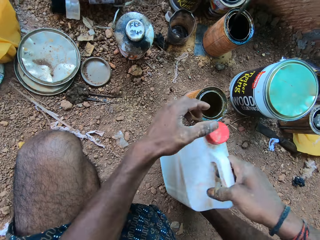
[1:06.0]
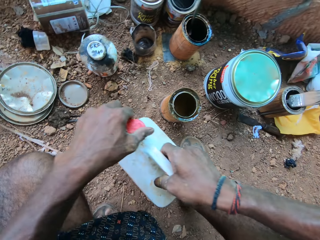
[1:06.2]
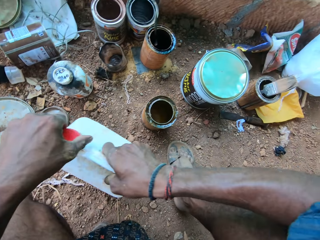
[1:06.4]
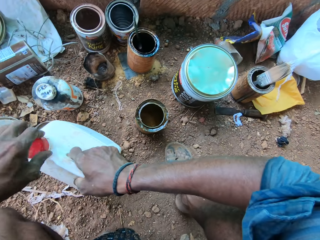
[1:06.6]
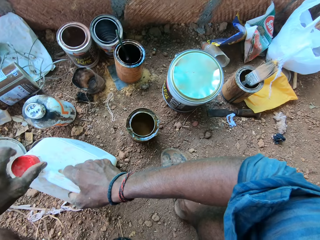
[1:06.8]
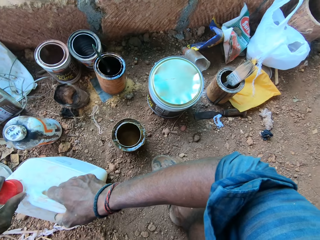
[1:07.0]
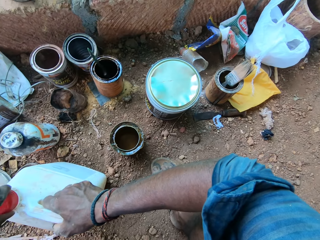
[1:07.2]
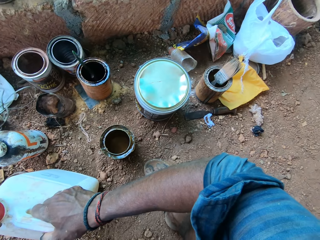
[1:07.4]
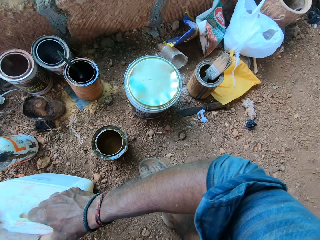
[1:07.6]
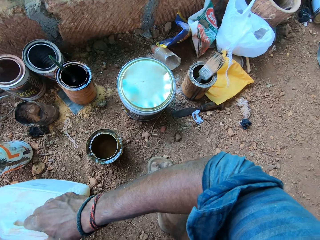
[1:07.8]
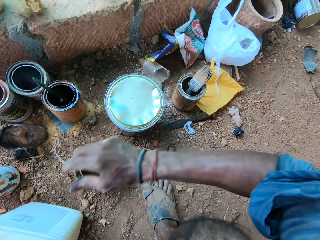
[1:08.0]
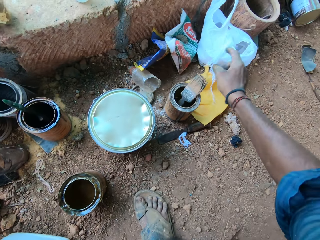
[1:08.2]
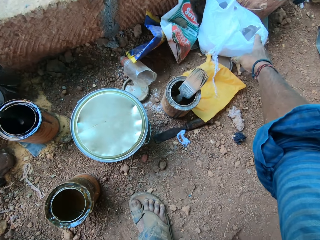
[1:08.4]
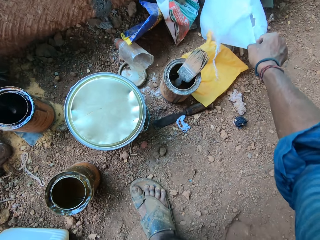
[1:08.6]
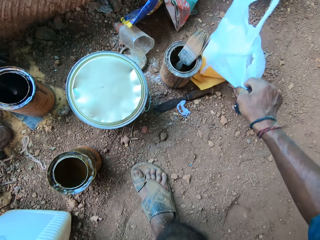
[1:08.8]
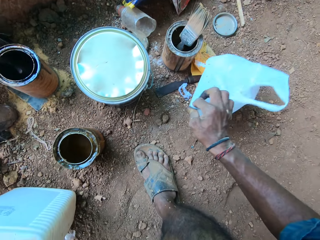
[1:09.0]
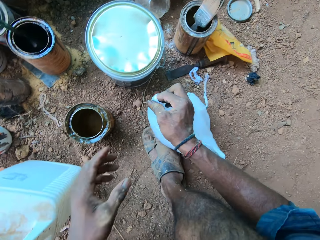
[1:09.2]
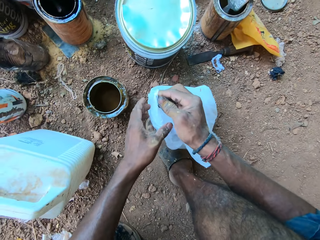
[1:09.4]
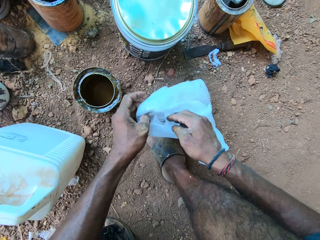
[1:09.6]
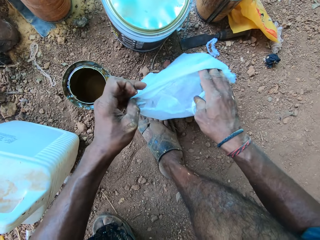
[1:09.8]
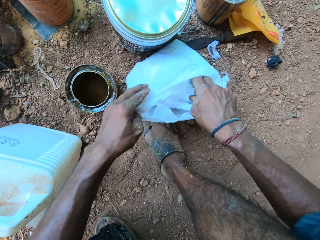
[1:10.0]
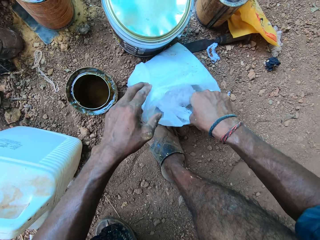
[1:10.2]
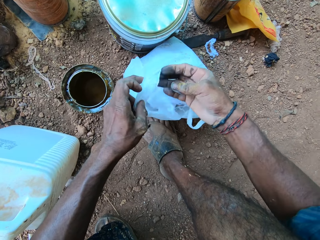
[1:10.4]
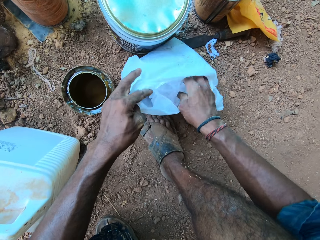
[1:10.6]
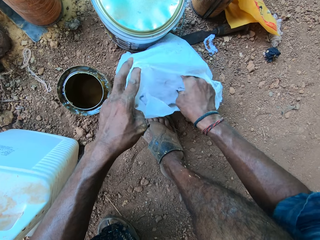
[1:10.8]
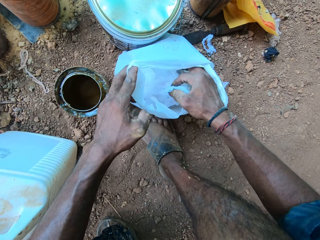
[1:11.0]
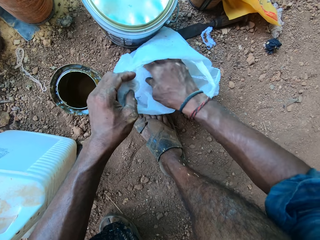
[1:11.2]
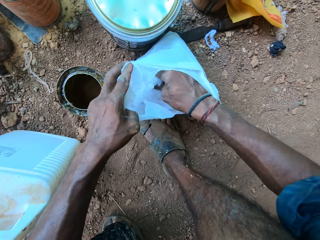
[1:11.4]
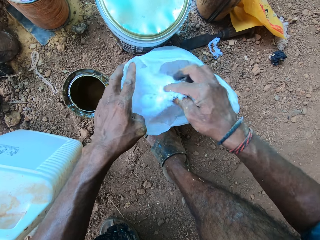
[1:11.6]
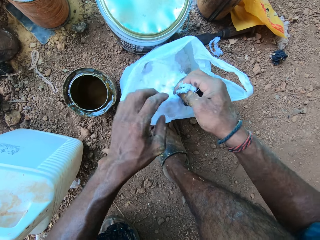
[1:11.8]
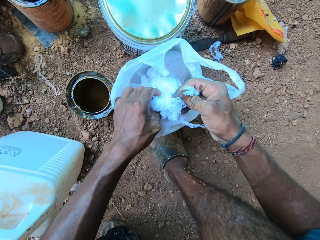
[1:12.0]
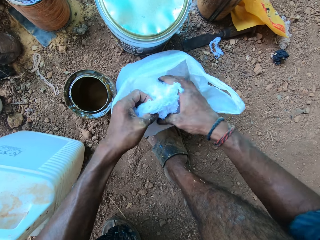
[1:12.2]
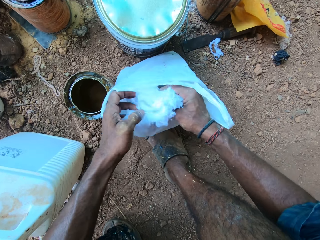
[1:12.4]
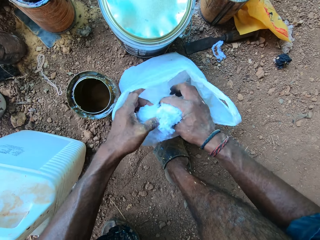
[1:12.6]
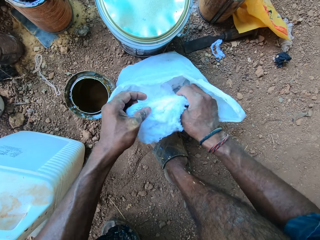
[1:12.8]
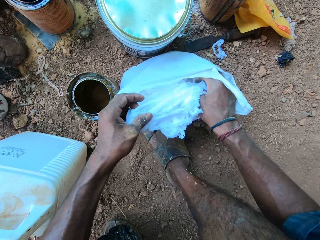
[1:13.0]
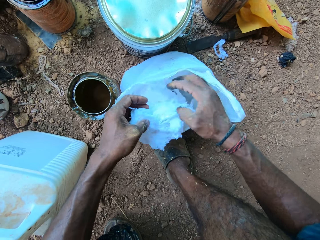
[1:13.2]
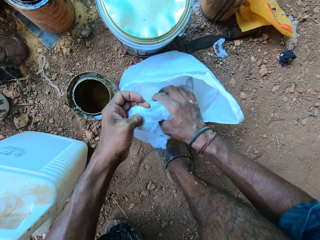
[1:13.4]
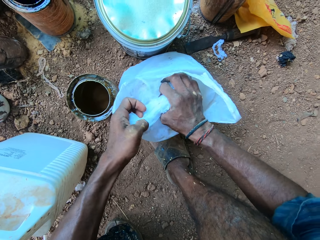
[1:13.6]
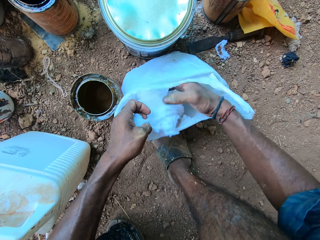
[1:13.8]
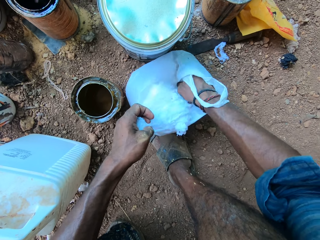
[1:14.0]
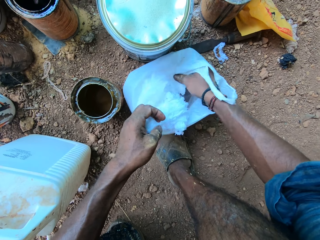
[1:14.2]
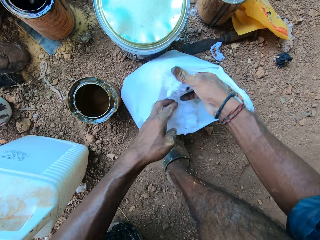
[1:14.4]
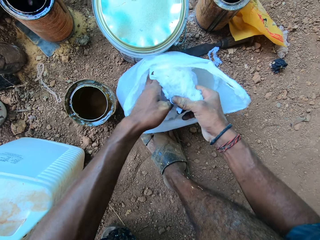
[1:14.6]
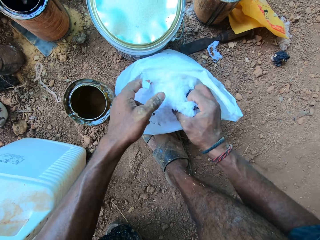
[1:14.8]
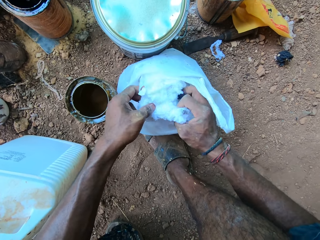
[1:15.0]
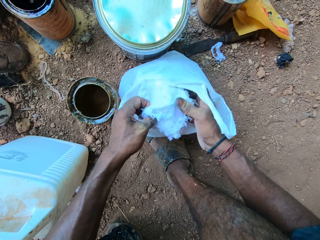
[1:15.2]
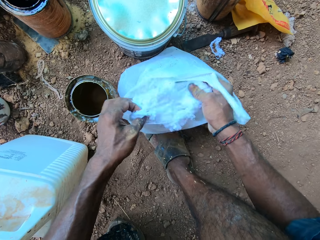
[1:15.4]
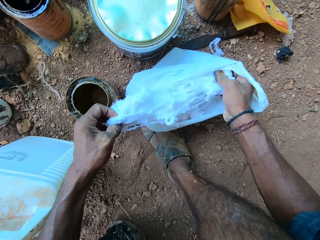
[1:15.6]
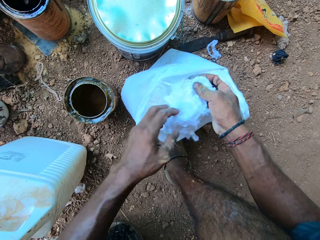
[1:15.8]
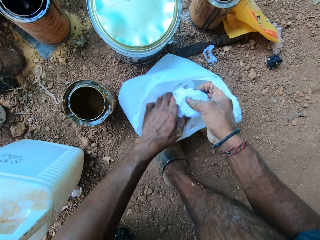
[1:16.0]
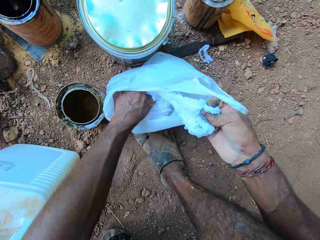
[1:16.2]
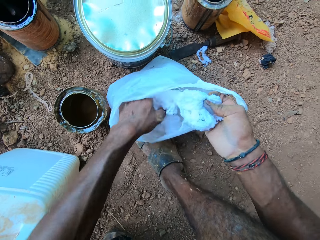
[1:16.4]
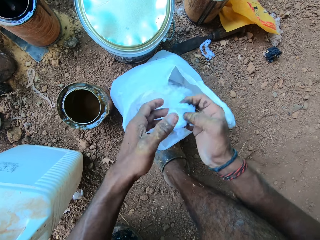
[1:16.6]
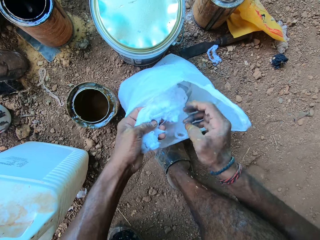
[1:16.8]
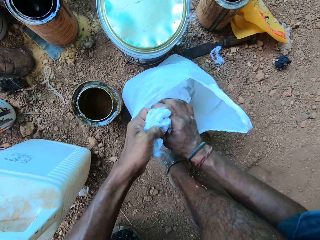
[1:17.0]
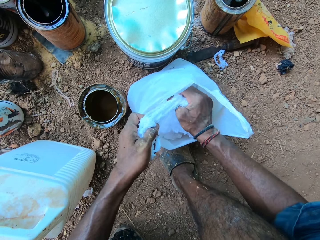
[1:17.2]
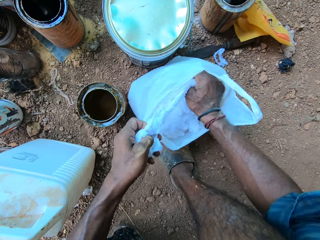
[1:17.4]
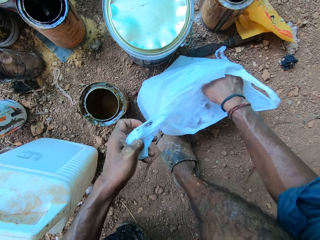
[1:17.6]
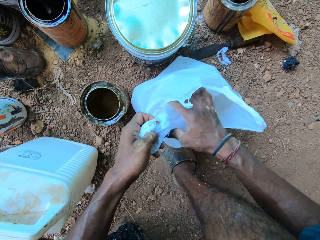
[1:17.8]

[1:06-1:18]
The camera wearer puts the bottle on the floor and closes the container. They pick up a bag. They pull the plastic bag. They pick up cotton wool in the plastic bag.

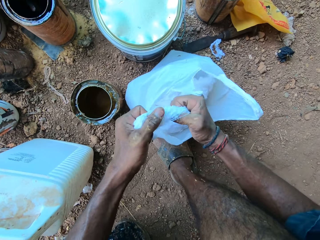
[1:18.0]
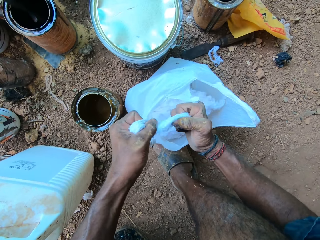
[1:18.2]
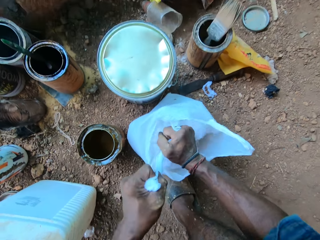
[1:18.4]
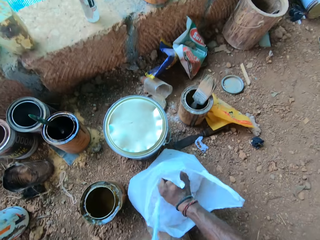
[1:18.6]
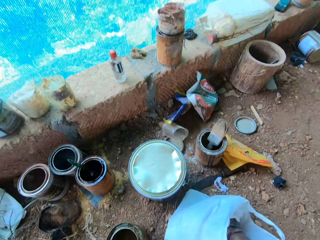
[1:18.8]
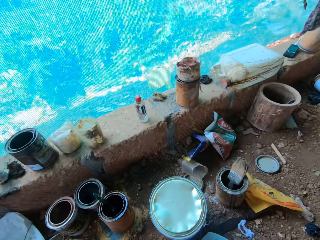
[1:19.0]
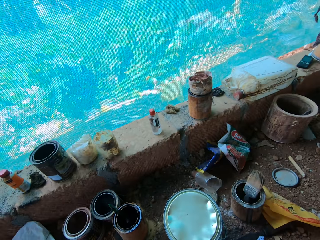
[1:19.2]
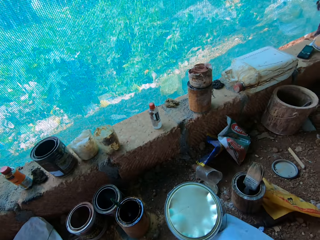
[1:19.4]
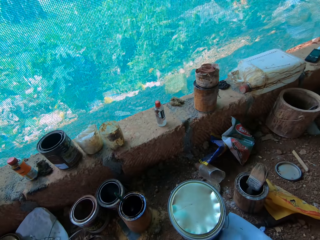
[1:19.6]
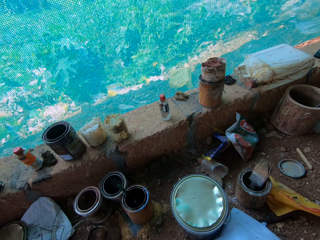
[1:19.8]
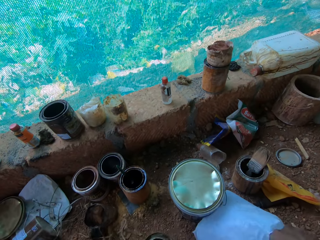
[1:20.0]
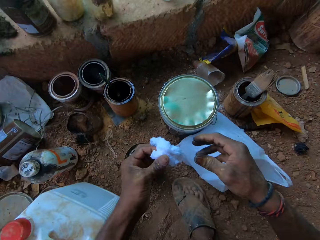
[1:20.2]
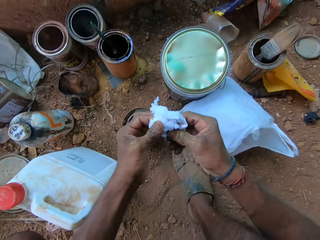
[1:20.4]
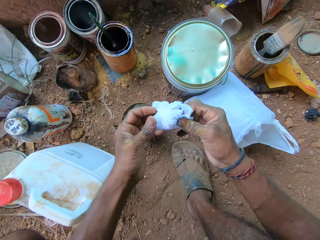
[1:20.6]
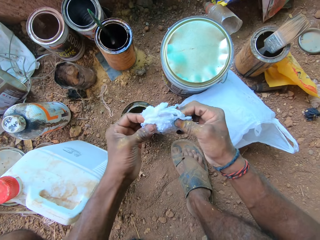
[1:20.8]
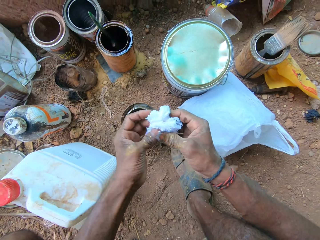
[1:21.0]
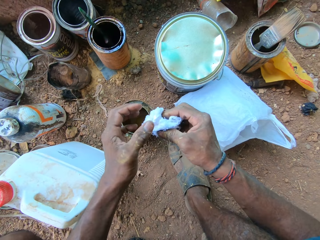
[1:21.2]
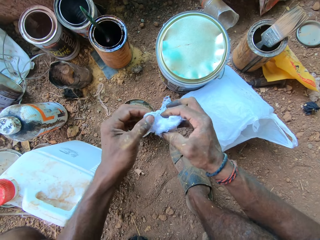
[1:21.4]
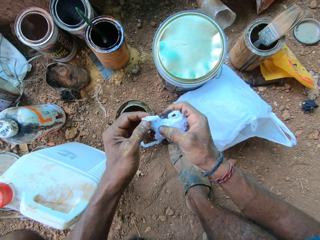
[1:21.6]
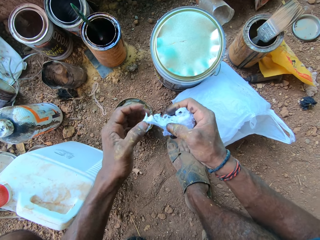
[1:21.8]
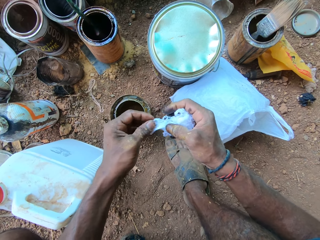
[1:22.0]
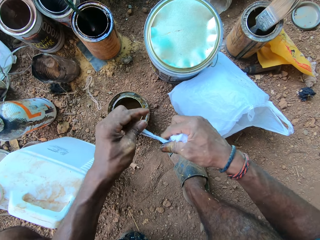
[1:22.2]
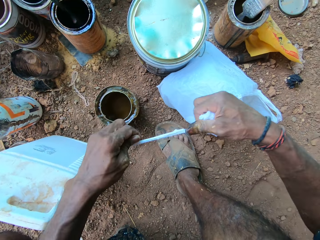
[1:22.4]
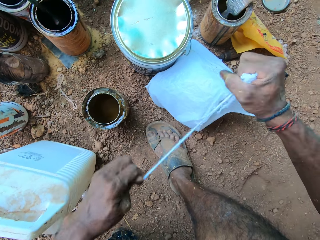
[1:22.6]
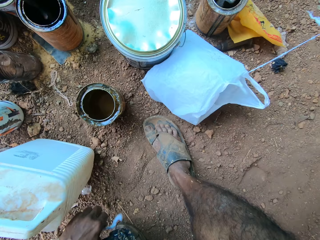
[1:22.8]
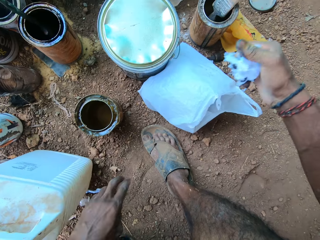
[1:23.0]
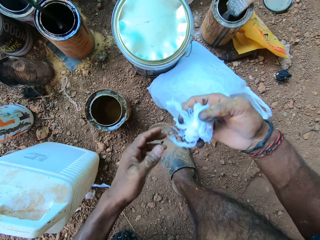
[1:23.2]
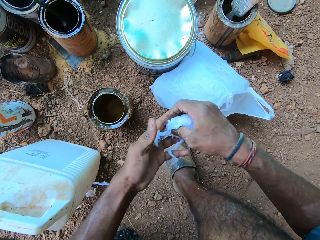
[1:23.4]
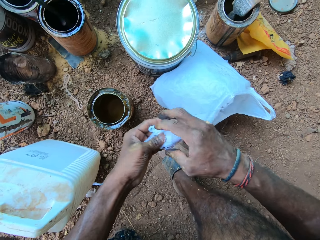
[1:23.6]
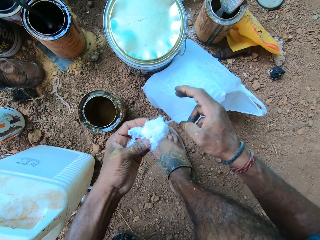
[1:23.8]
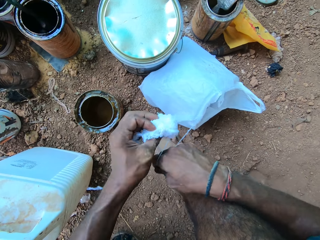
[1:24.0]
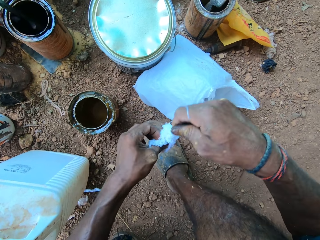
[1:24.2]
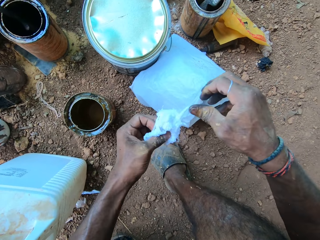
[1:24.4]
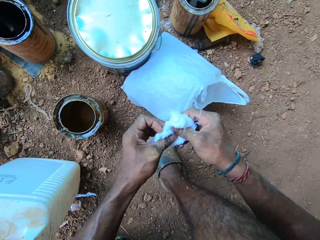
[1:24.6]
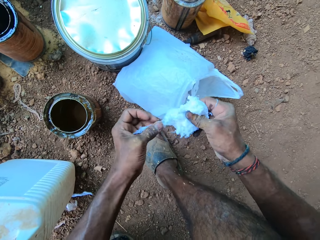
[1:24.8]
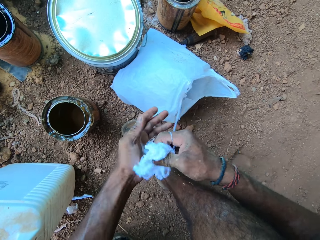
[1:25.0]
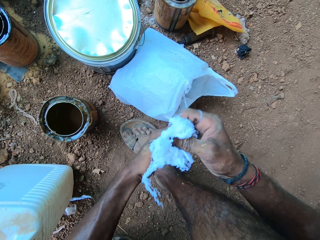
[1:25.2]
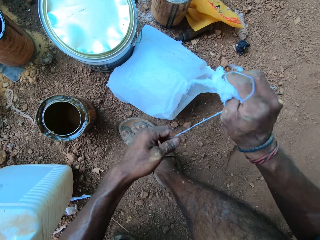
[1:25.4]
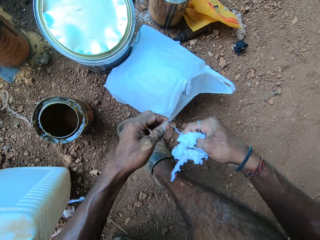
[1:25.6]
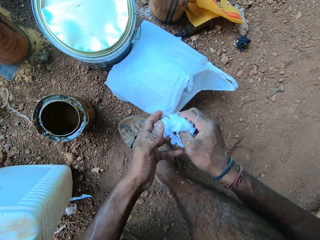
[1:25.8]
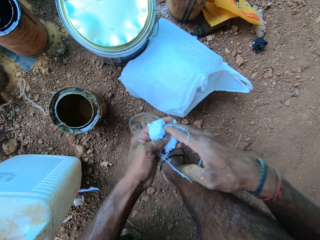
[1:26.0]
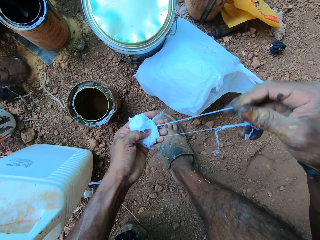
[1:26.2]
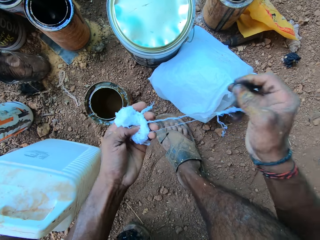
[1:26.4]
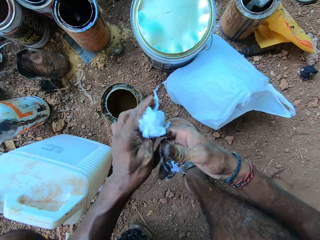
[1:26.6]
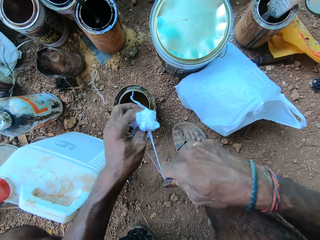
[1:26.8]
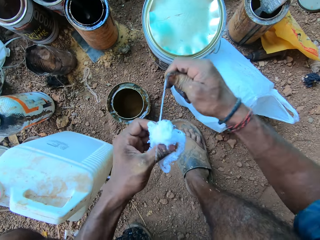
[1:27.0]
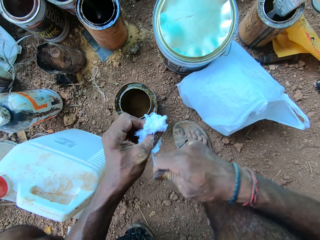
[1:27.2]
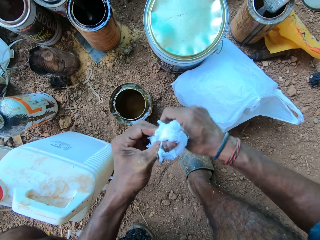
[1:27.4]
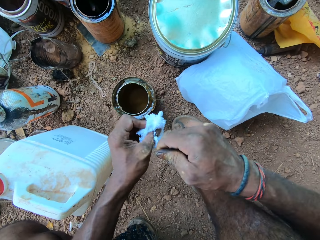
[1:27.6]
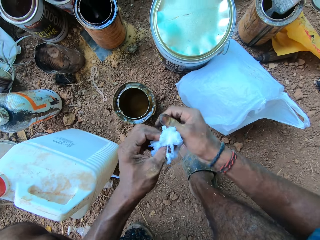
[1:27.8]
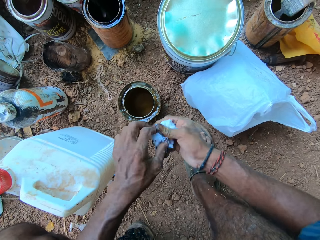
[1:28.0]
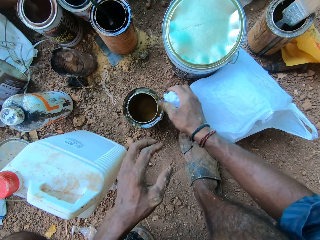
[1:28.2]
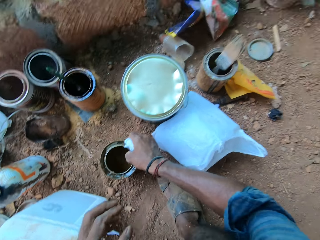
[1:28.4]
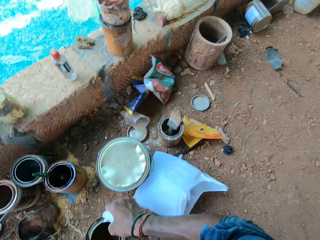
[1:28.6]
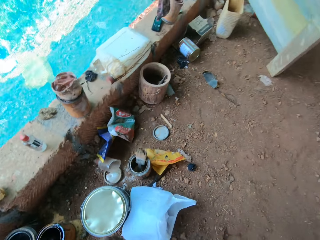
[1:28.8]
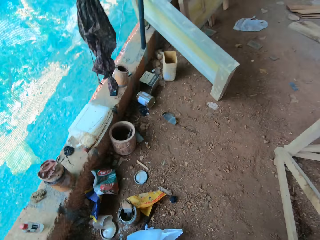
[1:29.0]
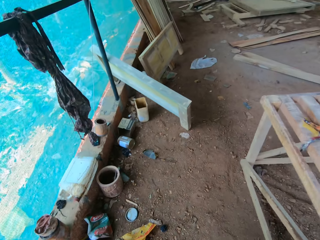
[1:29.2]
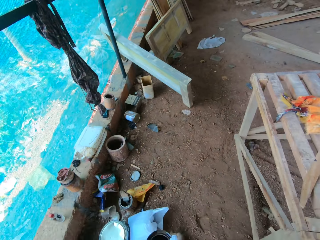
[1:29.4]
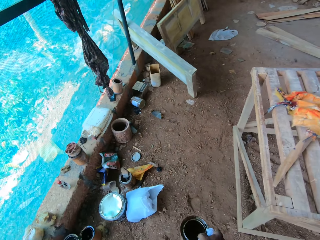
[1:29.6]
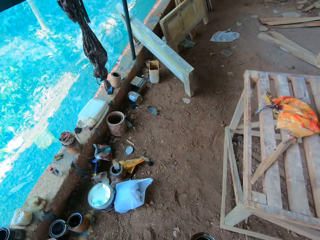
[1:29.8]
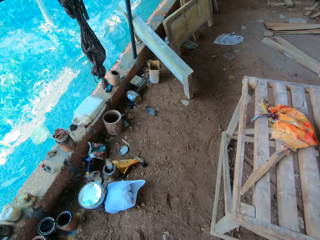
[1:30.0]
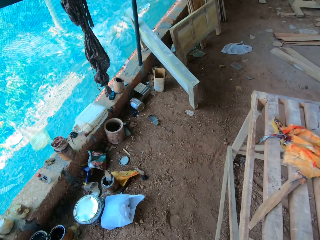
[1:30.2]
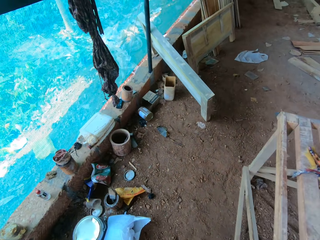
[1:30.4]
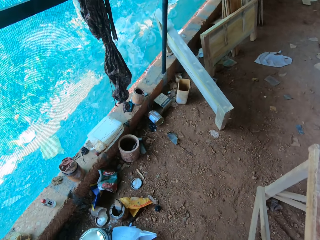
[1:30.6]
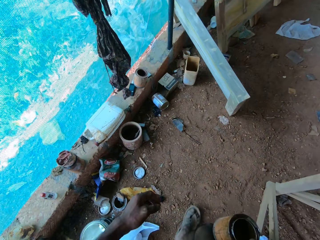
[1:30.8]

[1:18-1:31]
The camera wearer folds something with the hand. They pick up the paint container on the floor. They walk in the workshop.
